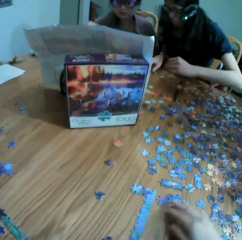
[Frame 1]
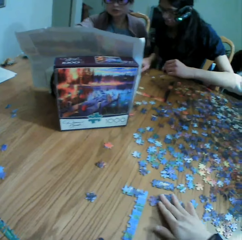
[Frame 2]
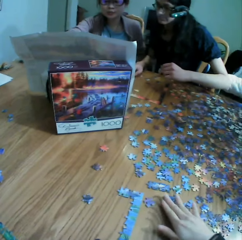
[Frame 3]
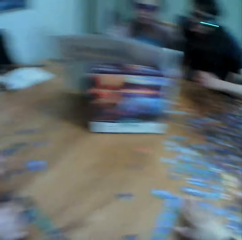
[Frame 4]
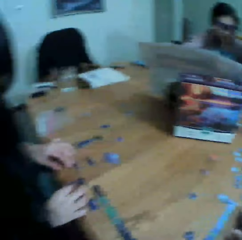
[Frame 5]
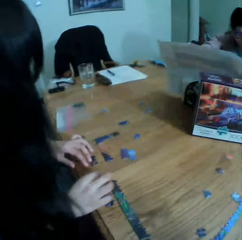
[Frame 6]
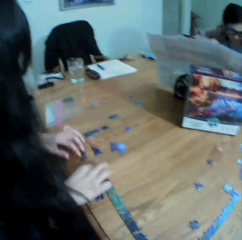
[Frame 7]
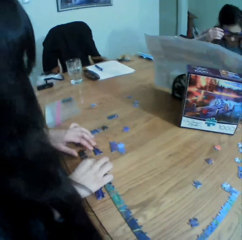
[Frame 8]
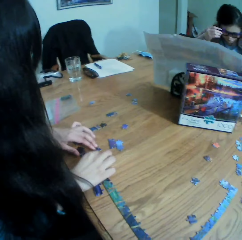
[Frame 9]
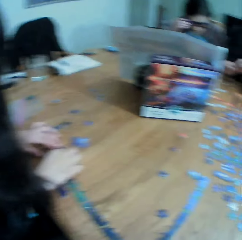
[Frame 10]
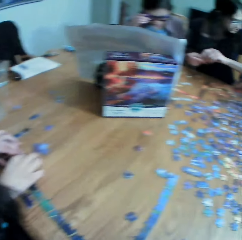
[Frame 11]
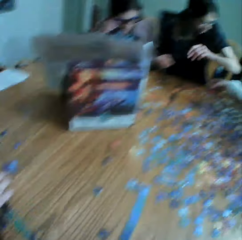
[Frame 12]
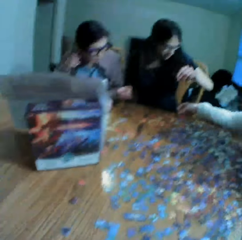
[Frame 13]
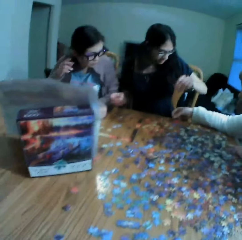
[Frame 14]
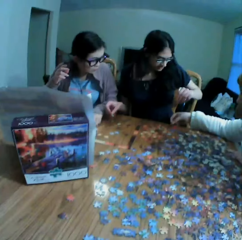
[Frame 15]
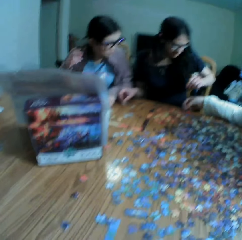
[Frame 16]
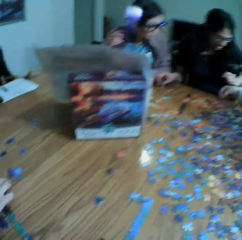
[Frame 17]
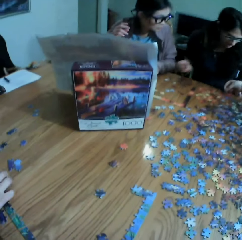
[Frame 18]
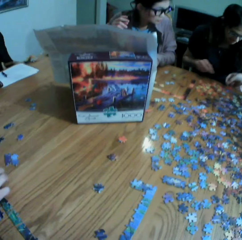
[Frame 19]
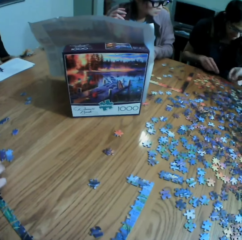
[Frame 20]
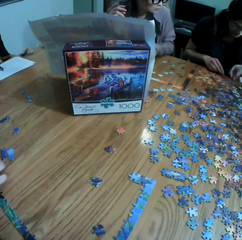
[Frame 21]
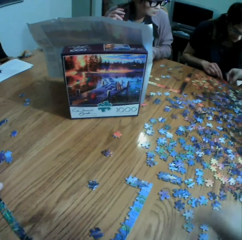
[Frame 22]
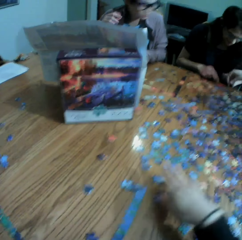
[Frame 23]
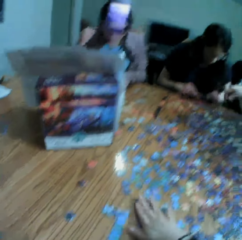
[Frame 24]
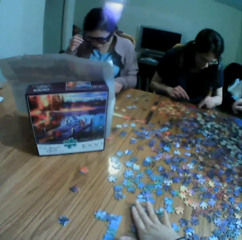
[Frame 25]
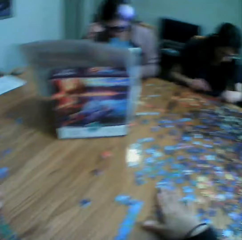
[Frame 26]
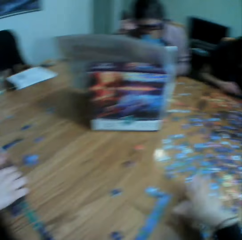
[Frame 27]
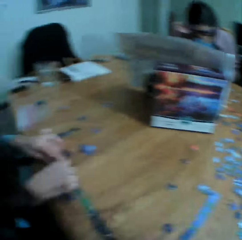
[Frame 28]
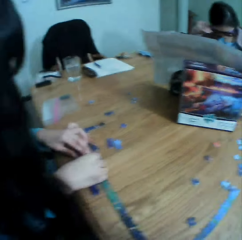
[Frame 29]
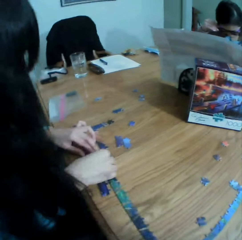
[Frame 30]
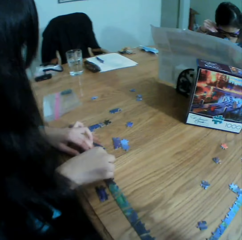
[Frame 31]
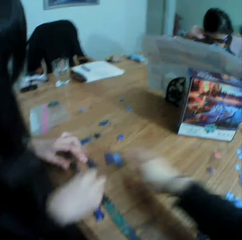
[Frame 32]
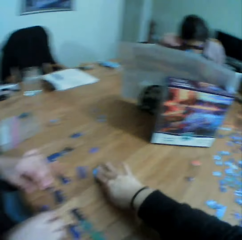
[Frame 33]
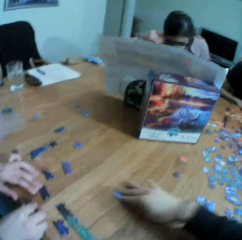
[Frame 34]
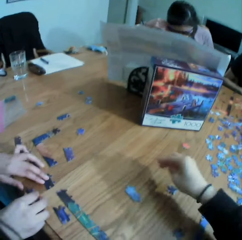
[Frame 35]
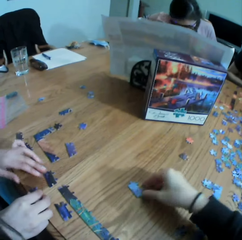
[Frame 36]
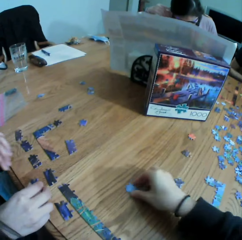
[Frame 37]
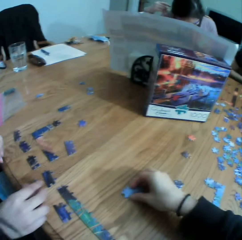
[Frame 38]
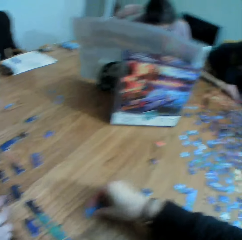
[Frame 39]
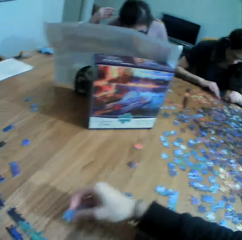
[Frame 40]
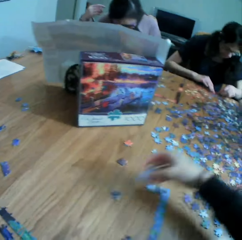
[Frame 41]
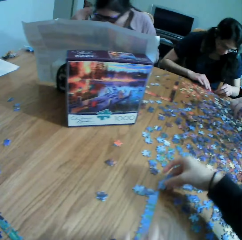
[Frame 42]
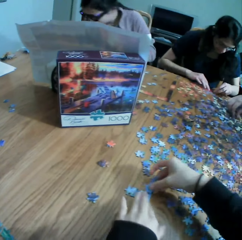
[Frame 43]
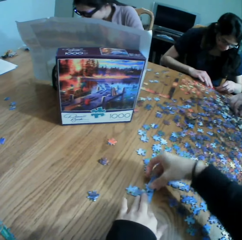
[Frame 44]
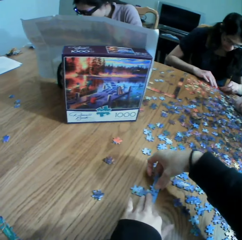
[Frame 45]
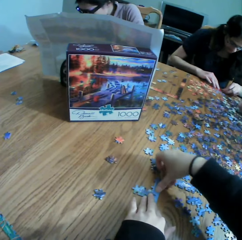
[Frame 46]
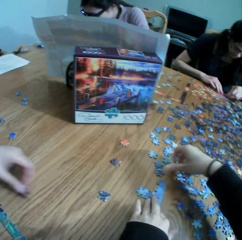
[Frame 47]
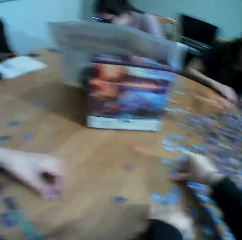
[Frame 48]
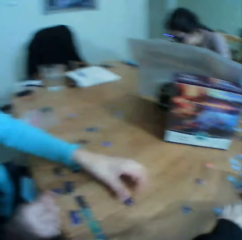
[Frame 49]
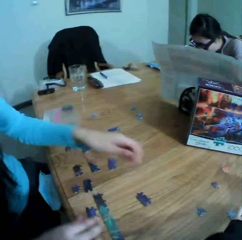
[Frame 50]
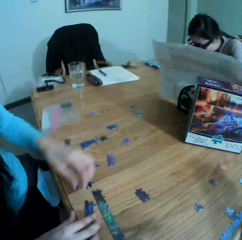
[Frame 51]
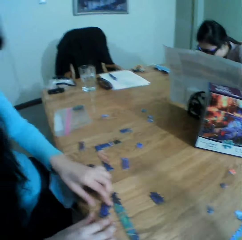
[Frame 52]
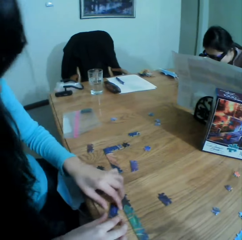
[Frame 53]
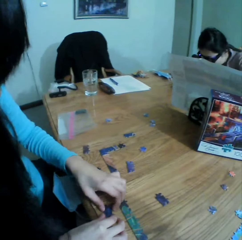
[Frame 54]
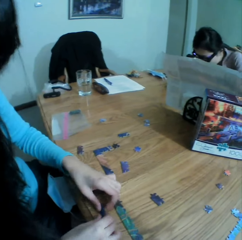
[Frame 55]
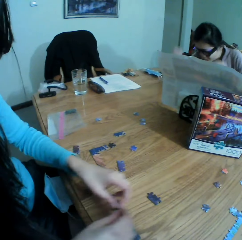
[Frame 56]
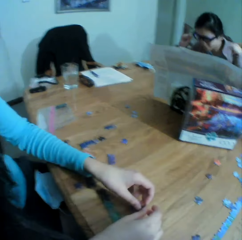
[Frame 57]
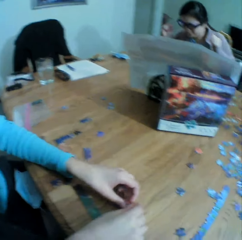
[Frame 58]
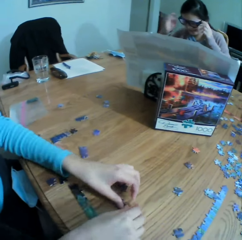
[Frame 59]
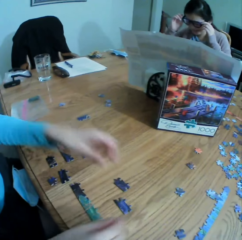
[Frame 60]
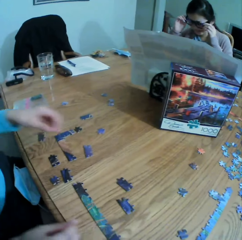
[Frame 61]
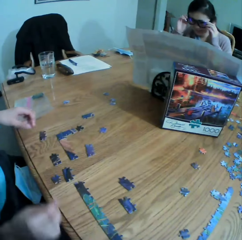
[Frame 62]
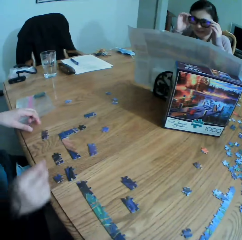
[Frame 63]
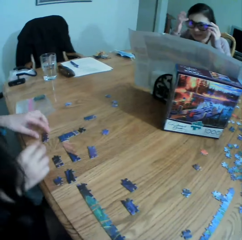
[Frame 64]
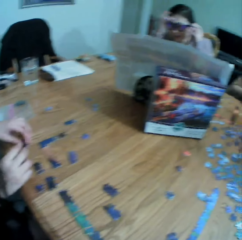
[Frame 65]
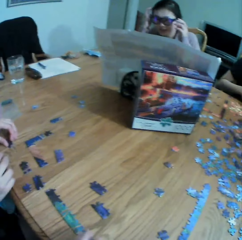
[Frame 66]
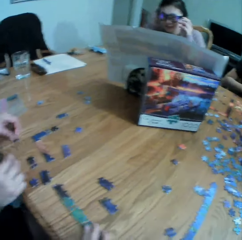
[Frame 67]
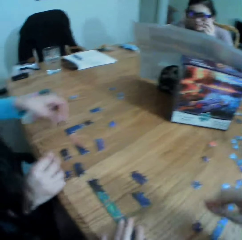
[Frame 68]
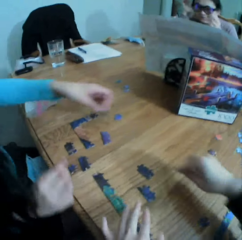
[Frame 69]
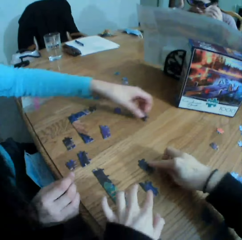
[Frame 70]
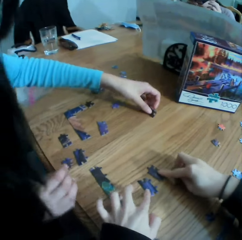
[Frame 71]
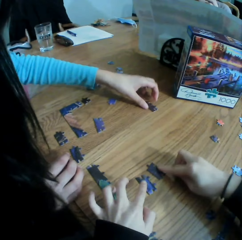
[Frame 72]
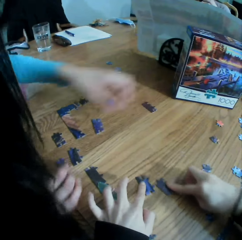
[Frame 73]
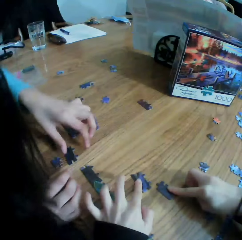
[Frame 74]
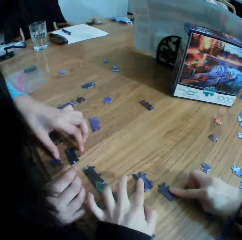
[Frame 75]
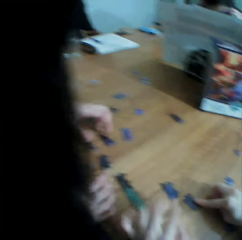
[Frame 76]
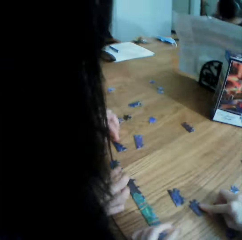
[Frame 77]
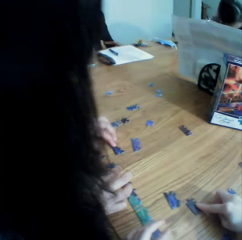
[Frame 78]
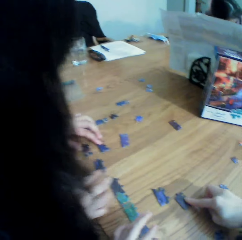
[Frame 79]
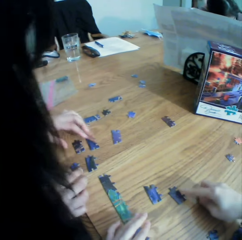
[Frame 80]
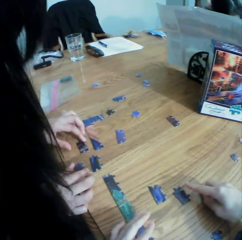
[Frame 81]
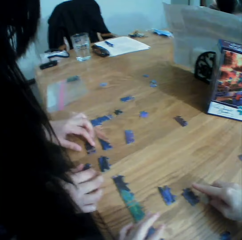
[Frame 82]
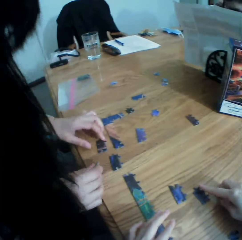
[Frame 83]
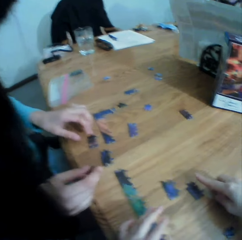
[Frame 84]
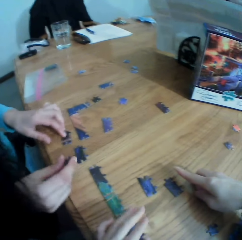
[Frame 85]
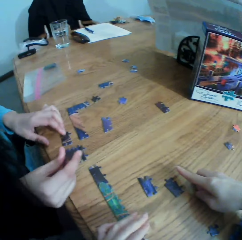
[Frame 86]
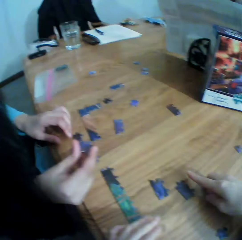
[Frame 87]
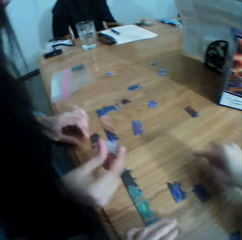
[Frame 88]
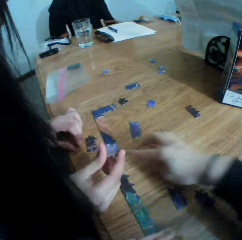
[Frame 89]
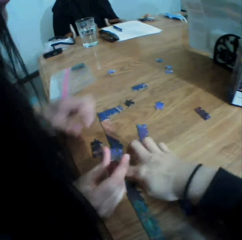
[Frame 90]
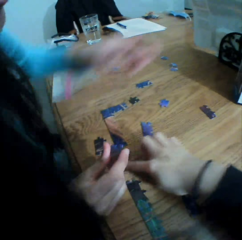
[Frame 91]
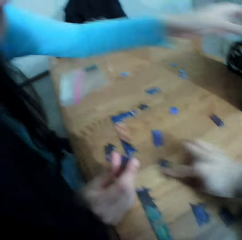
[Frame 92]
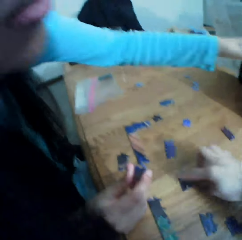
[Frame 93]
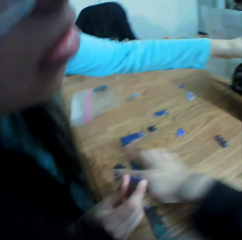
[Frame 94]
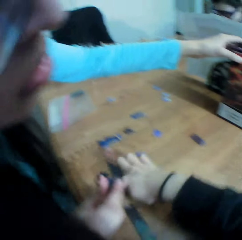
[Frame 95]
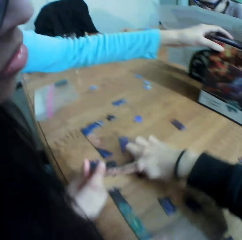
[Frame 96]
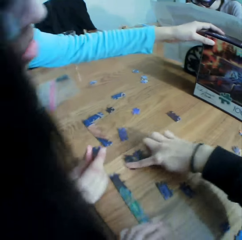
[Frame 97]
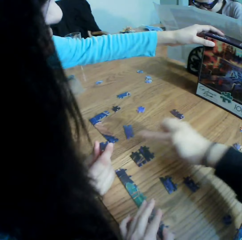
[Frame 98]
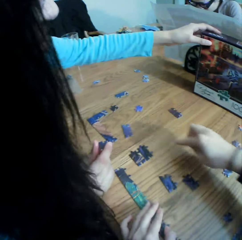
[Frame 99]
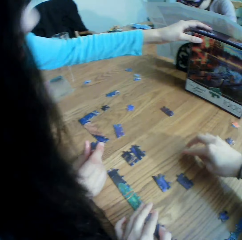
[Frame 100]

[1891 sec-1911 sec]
The camera wearer moves the puzzles on the table. They look at a woman. They look at the colleagues. They move the puzzles. They take a puzzle. The woman talks to the camera wearer. The camera wearer joins the puzzles. They look at the woman. They talk to the woman. They move the puzzles. The woman talks to the camera wearer. The camera wearer touches the clipart. They move the puzzle on the table.

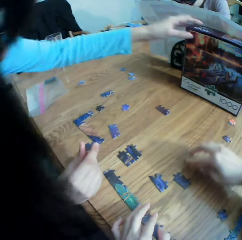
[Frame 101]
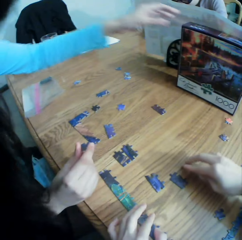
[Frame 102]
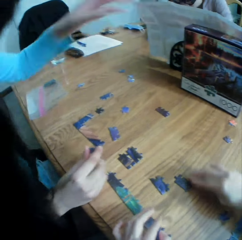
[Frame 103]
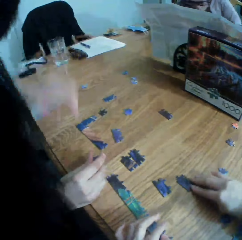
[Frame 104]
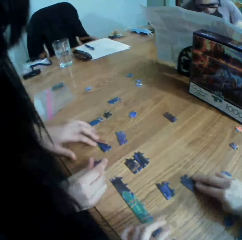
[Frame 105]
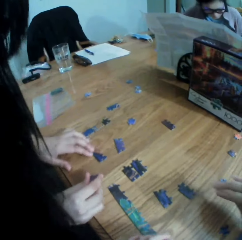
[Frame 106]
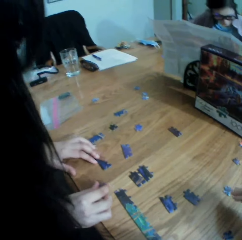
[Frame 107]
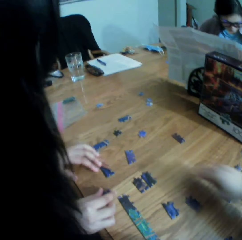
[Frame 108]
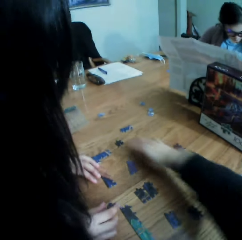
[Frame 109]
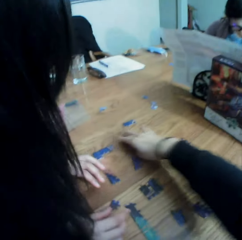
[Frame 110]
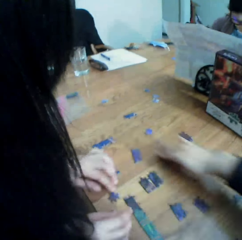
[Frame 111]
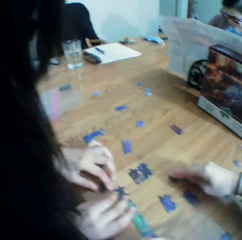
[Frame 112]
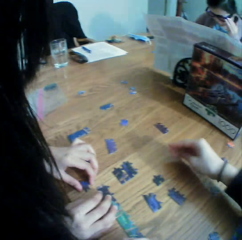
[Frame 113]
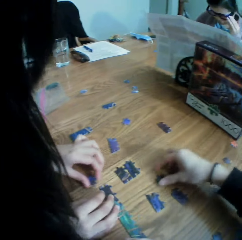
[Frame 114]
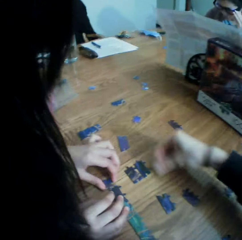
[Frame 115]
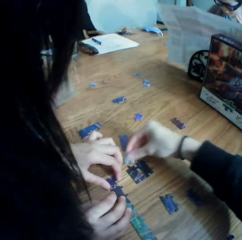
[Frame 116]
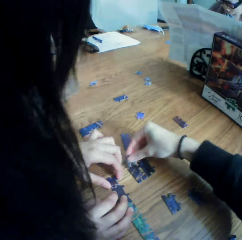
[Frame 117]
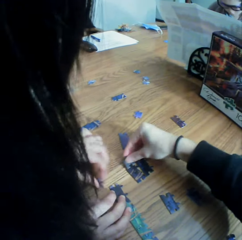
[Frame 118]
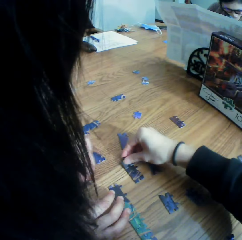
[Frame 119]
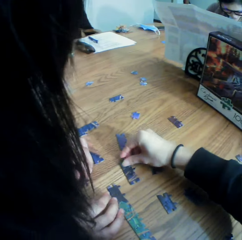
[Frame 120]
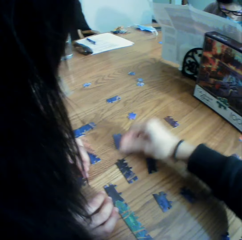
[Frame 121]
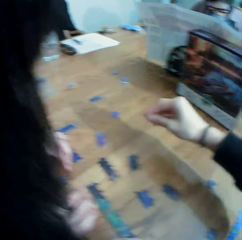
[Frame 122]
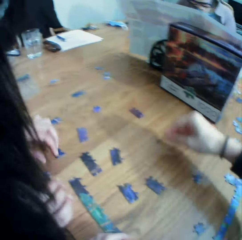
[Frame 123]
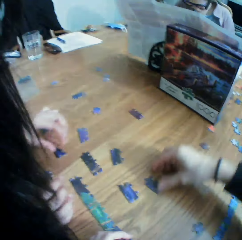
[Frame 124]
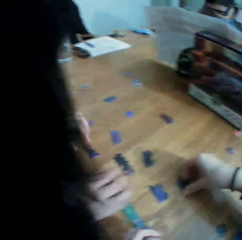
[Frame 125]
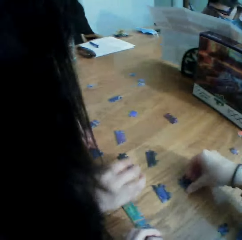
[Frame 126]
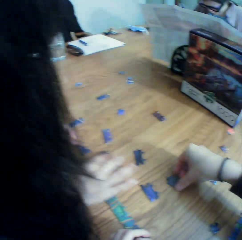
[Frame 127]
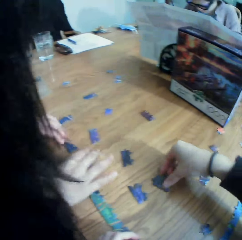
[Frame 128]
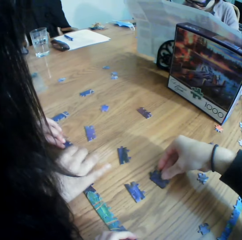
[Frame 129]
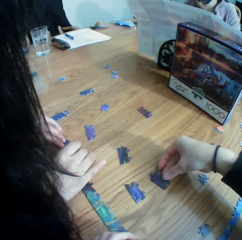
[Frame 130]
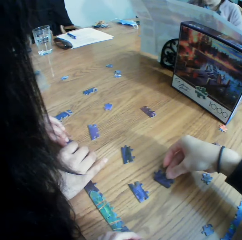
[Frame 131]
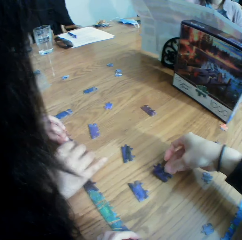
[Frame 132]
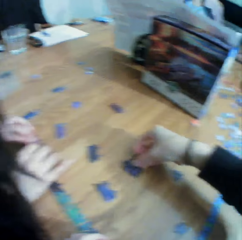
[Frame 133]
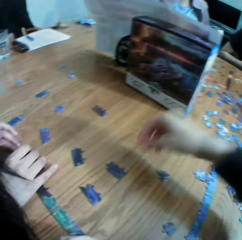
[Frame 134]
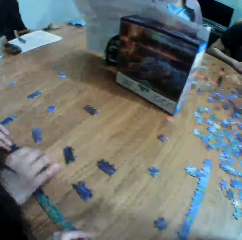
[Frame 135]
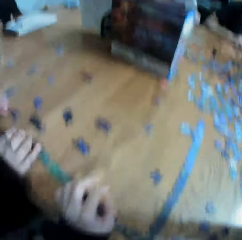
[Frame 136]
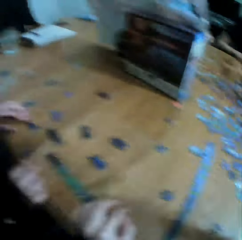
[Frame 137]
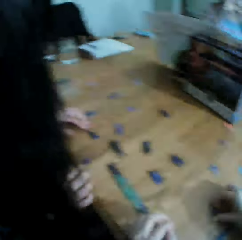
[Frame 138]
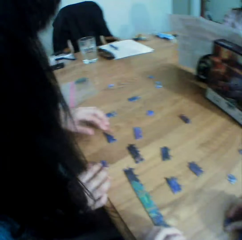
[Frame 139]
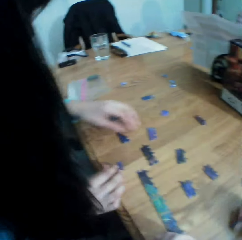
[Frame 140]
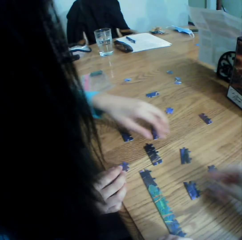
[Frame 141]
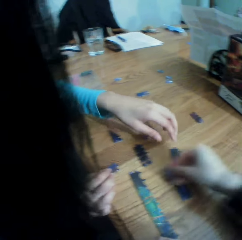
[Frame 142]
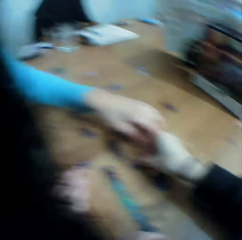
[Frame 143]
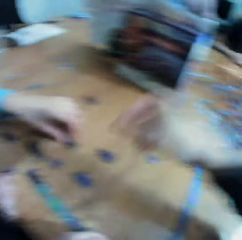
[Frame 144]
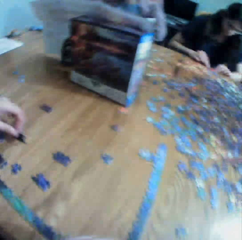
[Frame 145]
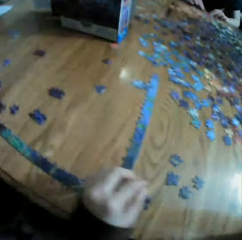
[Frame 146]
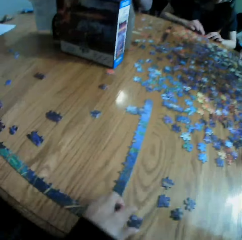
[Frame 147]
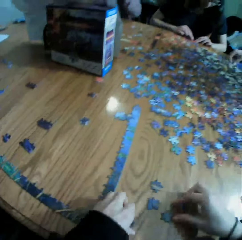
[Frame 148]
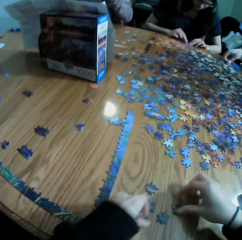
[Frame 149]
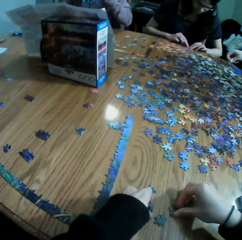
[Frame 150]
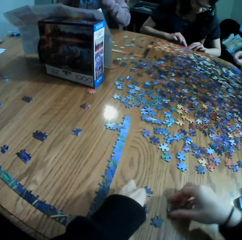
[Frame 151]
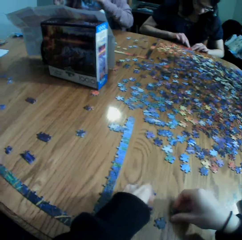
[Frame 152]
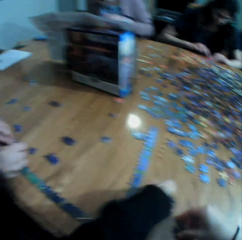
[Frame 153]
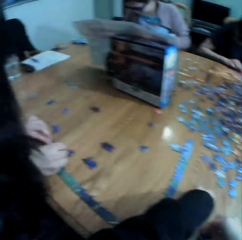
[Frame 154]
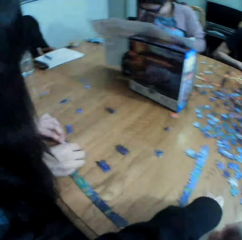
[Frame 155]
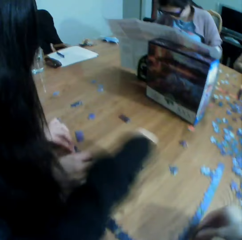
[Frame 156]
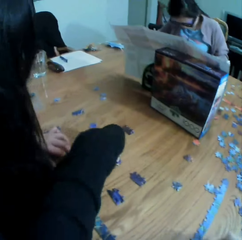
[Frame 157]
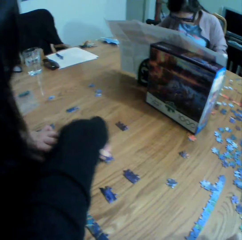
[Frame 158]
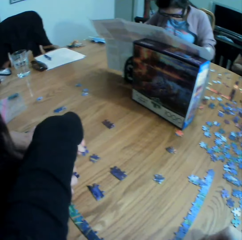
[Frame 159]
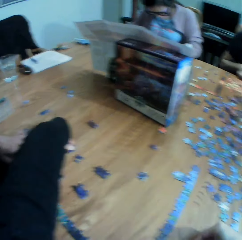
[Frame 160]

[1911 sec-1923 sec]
The camera wearer looks at the puzzles. They move the puzzle on the table. They pick up a puzzle. They join the puzzles. They play the jigsaw puzzle. They move a puzzle on the table. They move the hands. They put a puzzle on the table. They touch the camera. They touch the clipart. They talk to a lady. They move the puzzles on the table. They put a puzzle on the table.
